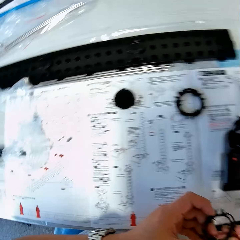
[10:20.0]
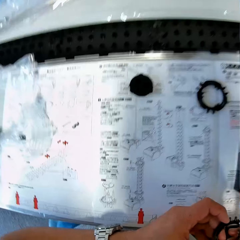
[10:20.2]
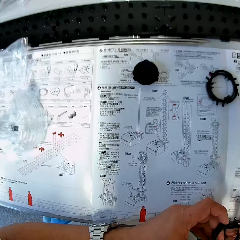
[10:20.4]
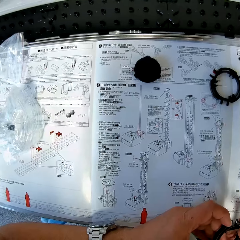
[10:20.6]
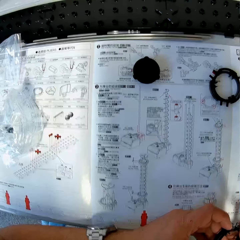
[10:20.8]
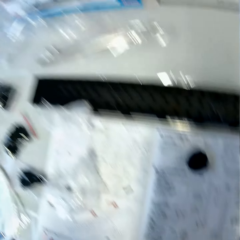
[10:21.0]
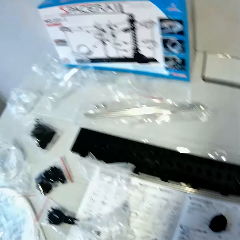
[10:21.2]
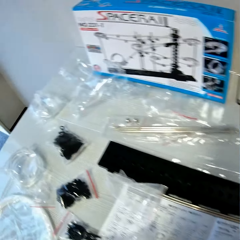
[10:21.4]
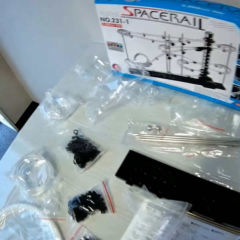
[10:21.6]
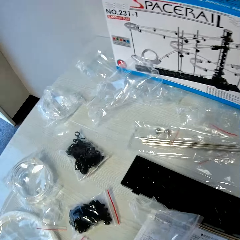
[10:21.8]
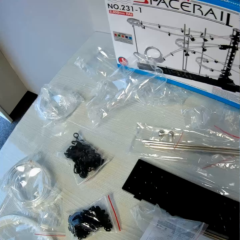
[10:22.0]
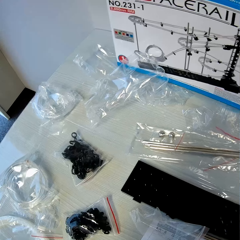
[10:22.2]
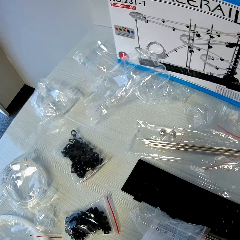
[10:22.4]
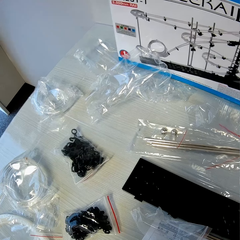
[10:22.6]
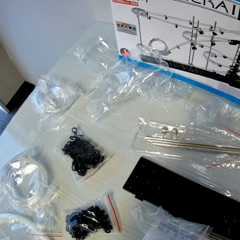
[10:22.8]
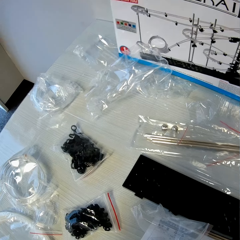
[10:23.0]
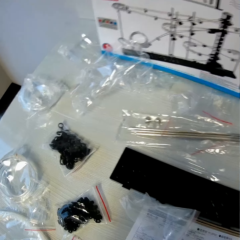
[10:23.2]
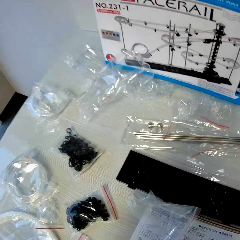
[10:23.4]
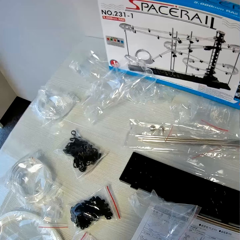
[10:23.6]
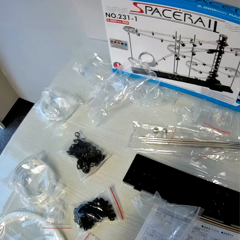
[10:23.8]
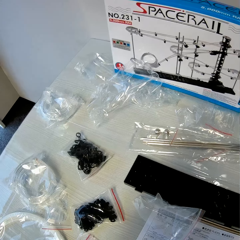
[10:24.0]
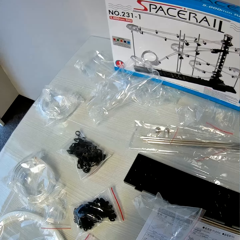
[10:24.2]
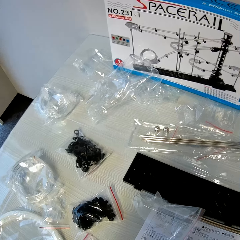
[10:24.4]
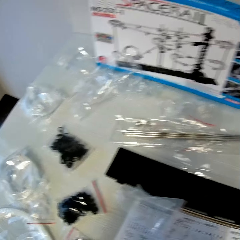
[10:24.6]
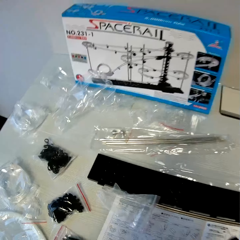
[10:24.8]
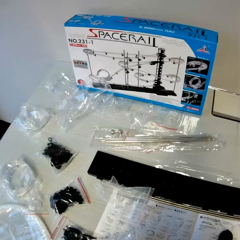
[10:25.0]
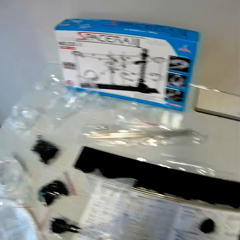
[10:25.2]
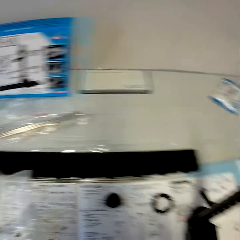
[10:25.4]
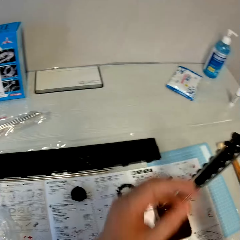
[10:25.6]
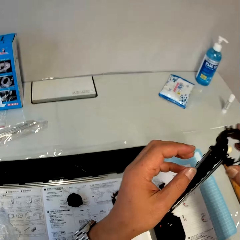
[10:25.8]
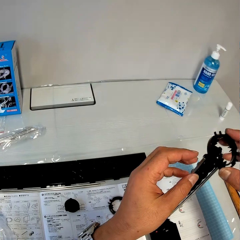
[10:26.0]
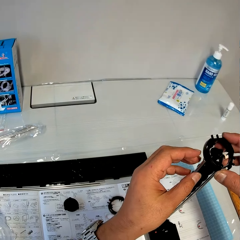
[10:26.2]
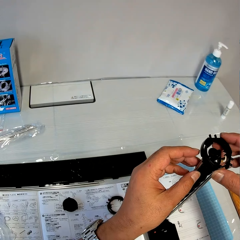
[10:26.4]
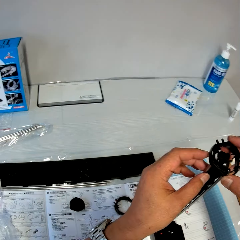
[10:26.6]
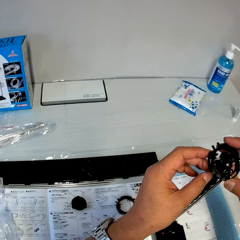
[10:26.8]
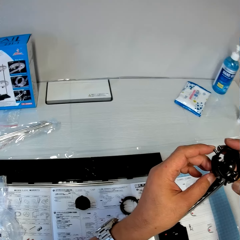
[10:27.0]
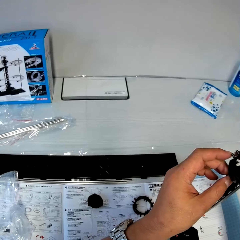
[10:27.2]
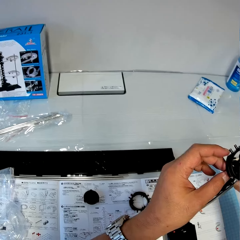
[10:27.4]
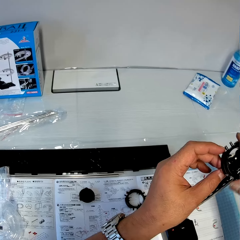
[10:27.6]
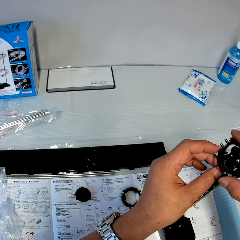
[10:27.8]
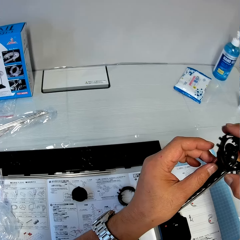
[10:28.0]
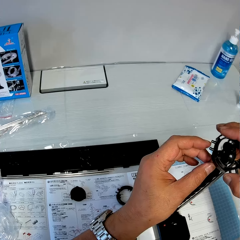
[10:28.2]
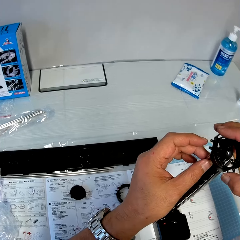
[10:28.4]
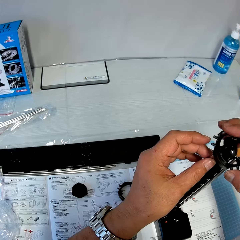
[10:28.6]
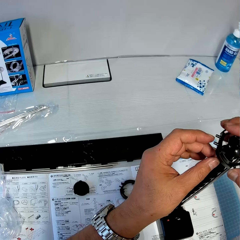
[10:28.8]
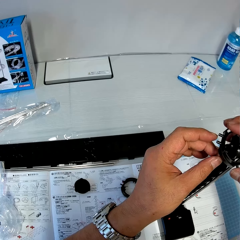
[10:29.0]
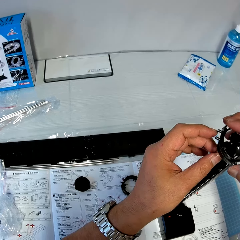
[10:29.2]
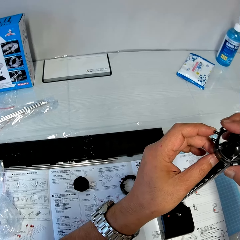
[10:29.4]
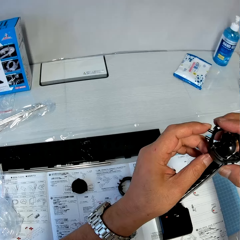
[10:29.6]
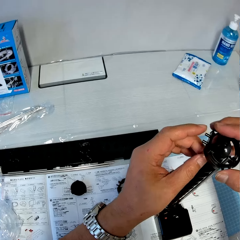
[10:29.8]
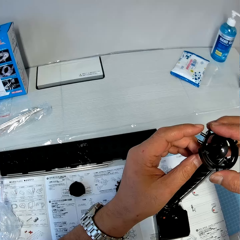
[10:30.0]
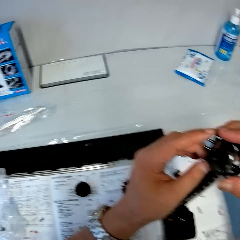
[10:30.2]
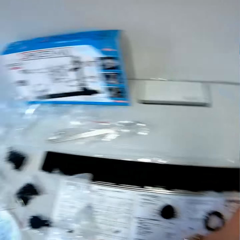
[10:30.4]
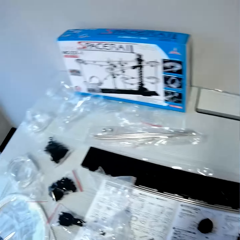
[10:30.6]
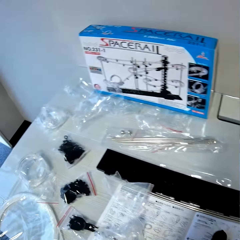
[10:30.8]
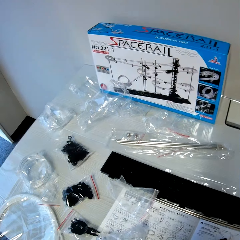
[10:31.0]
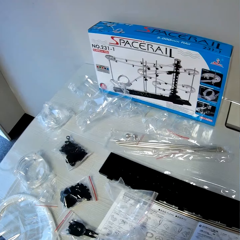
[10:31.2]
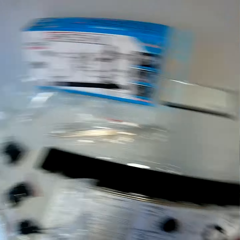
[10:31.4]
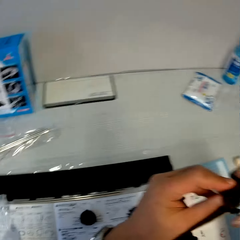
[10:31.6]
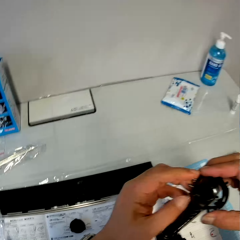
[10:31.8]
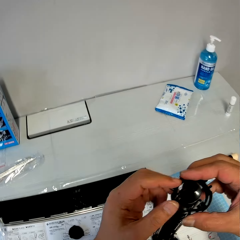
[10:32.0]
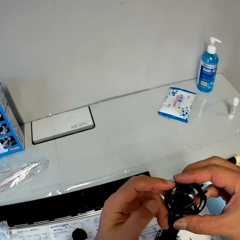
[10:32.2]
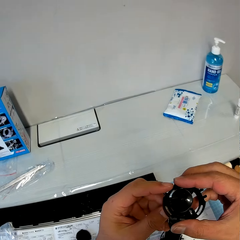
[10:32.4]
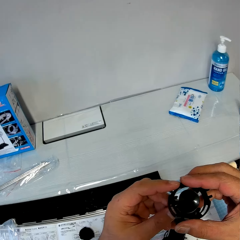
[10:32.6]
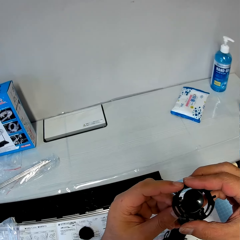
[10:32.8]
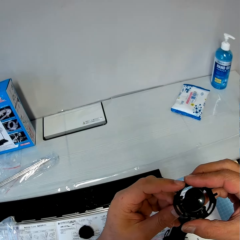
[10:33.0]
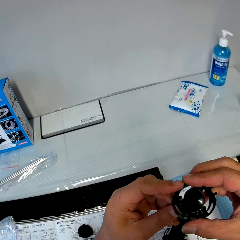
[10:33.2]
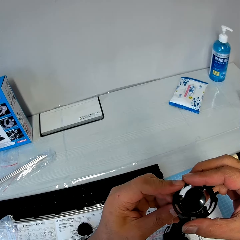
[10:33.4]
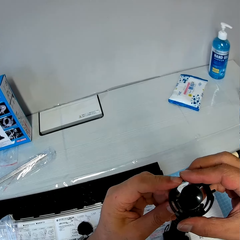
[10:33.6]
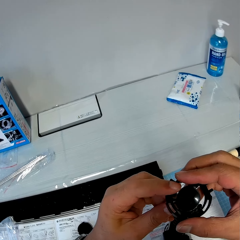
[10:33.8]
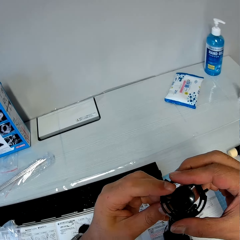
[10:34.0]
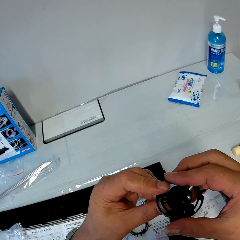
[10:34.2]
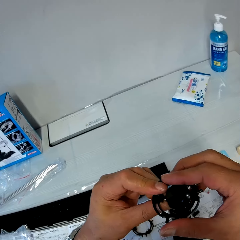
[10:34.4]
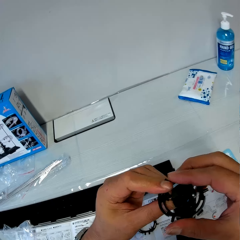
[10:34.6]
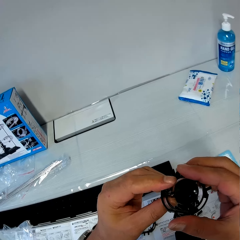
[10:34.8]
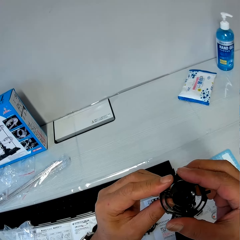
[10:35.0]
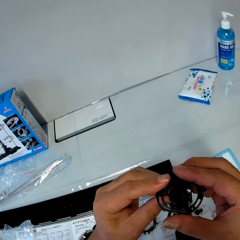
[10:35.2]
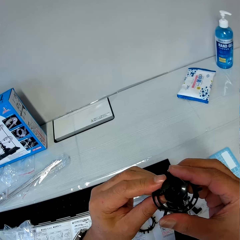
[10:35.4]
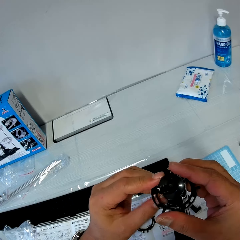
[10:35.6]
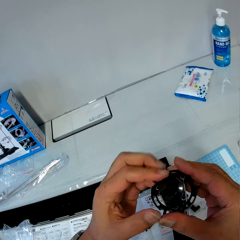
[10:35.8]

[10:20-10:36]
The camera wearer stares at the manual. They stare at a space rail box. They fix the plastic or space rail part on the antenna. They stare at the space rail box. They fix the space rail part.

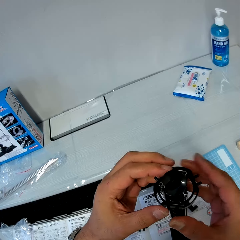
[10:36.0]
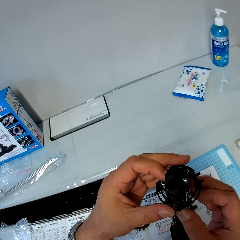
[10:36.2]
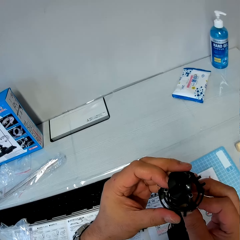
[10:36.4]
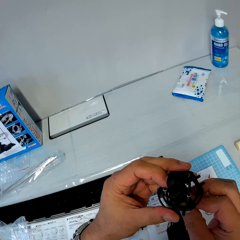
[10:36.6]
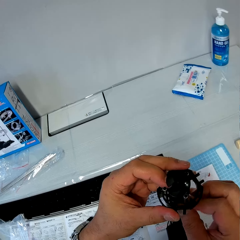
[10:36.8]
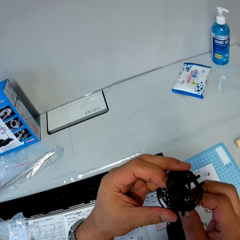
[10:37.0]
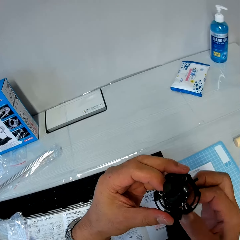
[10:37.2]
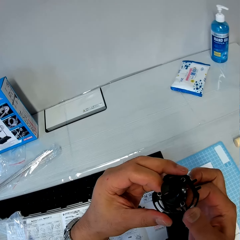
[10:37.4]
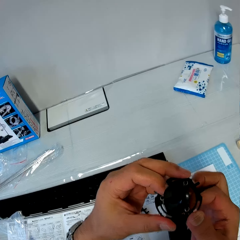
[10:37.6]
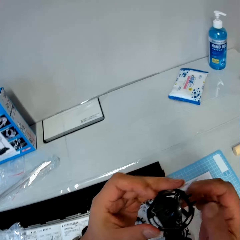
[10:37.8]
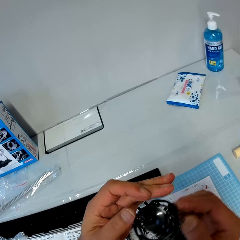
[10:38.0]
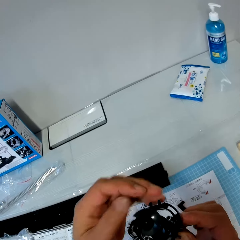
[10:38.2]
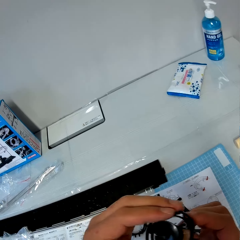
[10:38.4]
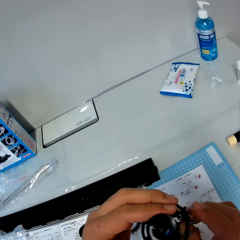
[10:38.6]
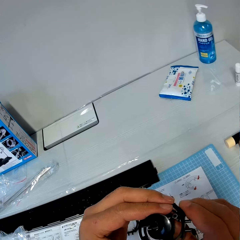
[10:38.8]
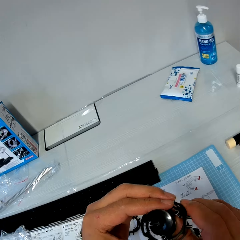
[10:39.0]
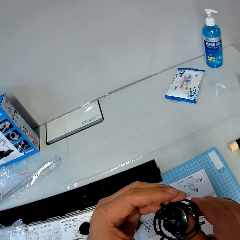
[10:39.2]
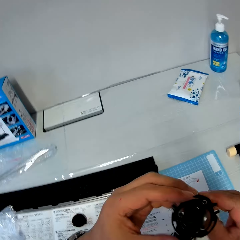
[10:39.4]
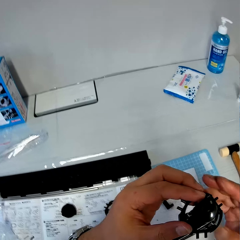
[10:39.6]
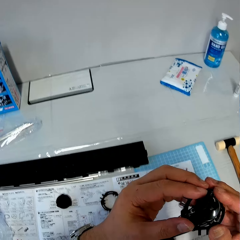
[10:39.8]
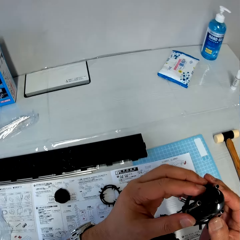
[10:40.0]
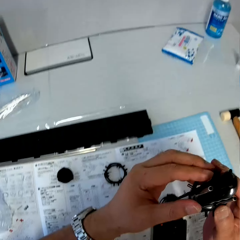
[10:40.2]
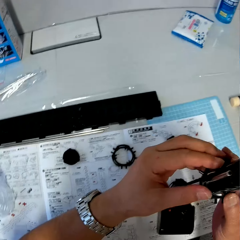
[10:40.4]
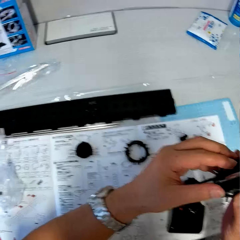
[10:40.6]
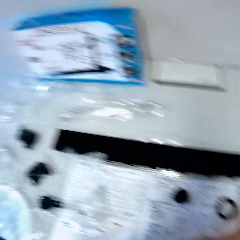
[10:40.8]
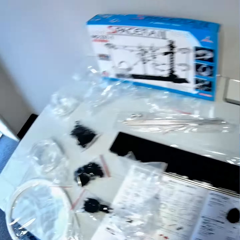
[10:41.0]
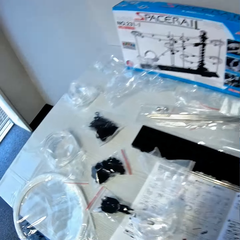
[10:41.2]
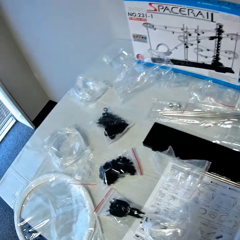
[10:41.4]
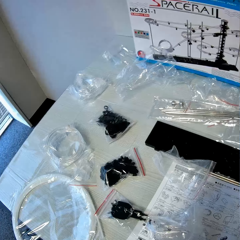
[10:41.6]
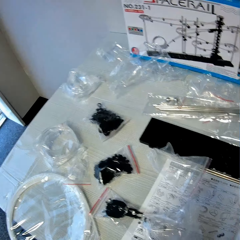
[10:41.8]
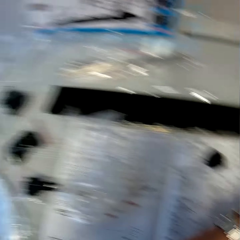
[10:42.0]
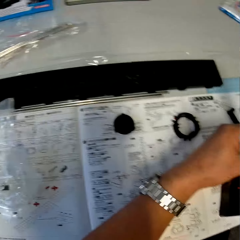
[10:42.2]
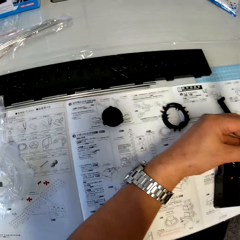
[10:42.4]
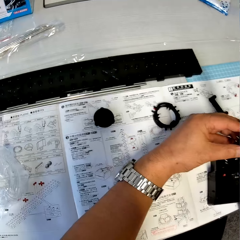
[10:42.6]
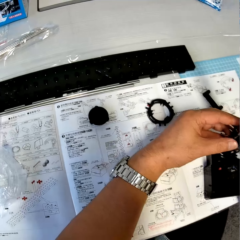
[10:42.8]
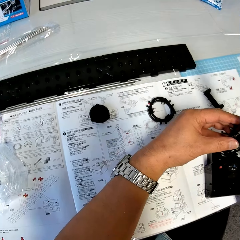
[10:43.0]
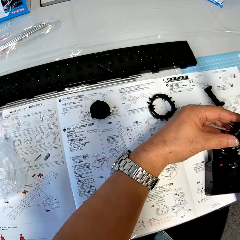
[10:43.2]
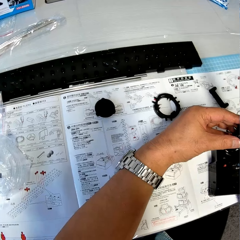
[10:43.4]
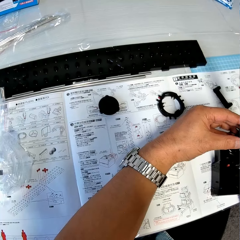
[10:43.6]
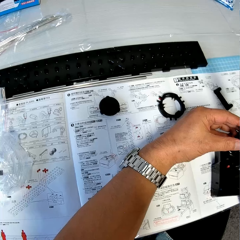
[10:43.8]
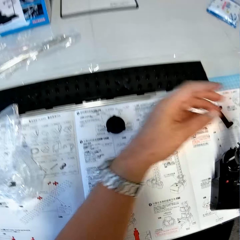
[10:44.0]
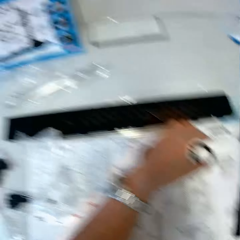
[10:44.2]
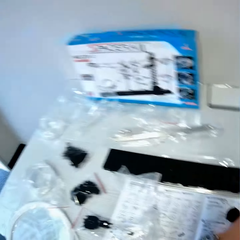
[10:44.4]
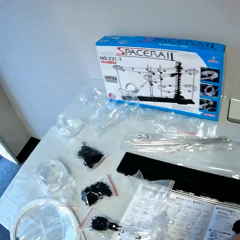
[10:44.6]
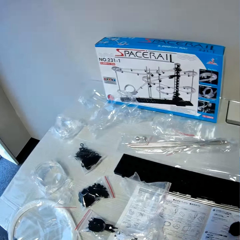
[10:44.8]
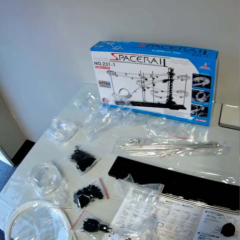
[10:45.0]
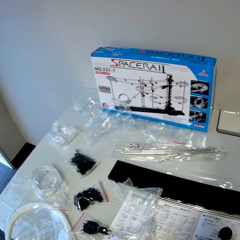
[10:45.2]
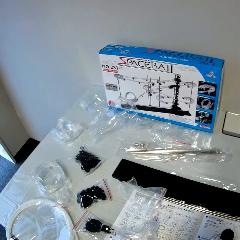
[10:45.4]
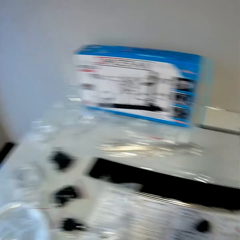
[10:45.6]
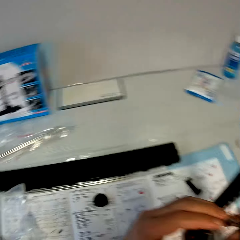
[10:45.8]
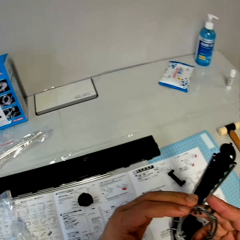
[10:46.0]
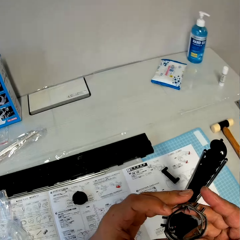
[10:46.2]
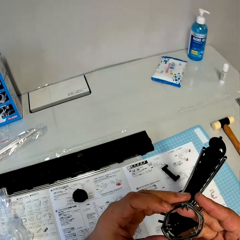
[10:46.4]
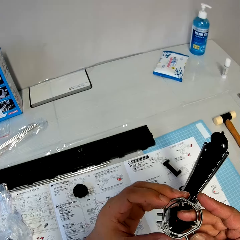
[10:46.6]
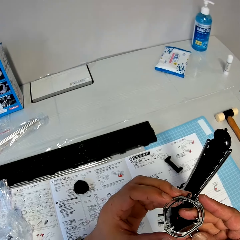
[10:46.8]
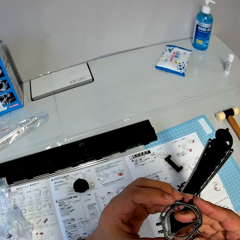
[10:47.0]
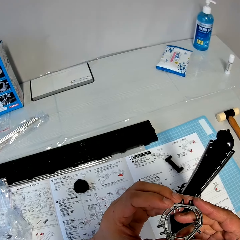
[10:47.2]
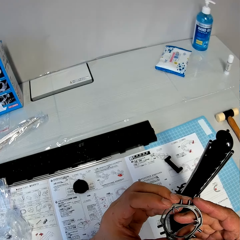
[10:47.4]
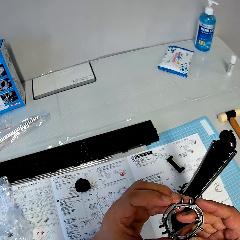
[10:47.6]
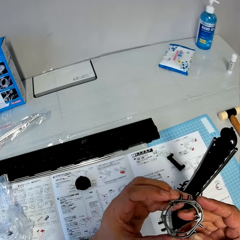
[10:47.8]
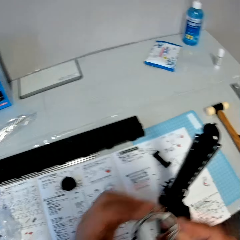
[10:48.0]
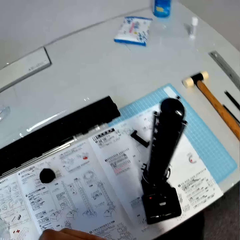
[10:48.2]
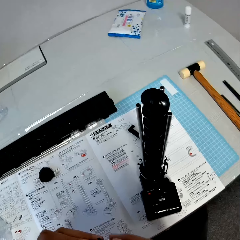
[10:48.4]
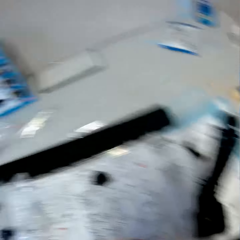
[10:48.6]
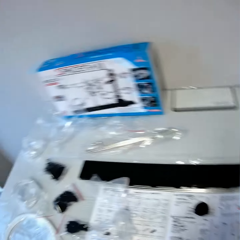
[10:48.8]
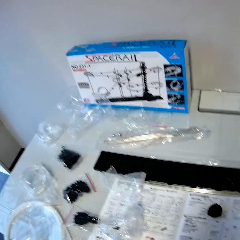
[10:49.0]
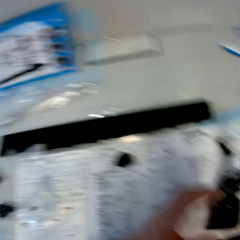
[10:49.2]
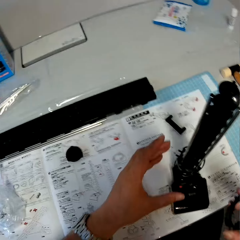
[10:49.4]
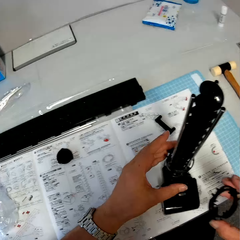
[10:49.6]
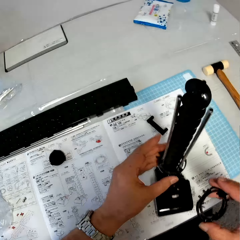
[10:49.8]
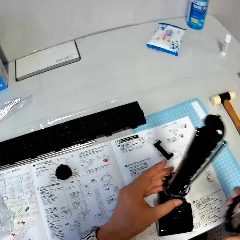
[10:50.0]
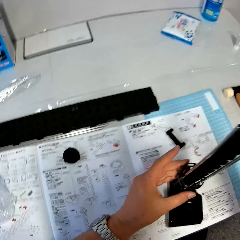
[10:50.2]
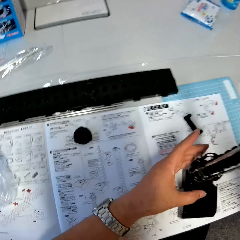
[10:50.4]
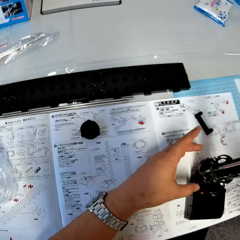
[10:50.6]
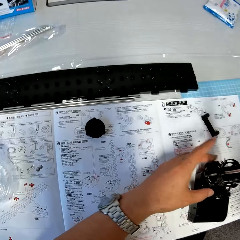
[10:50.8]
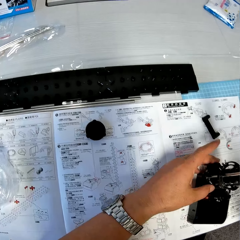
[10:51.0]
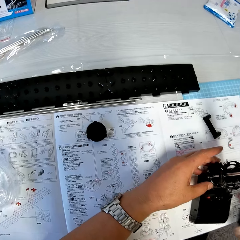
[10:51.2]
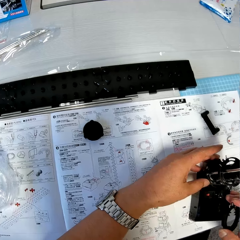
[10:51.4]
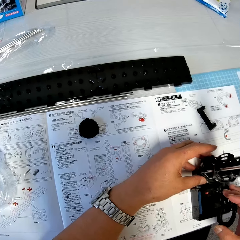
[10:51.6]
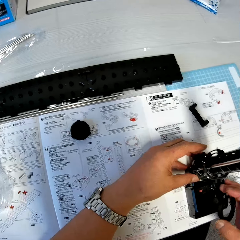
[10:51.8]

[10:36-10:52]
The camera wearer stares at the table. They stare at the manual. They stare at a space rail box. They stare at the space rail part. They stare at the space rail box. They hold the space rail part. They inspect the space rail part.
